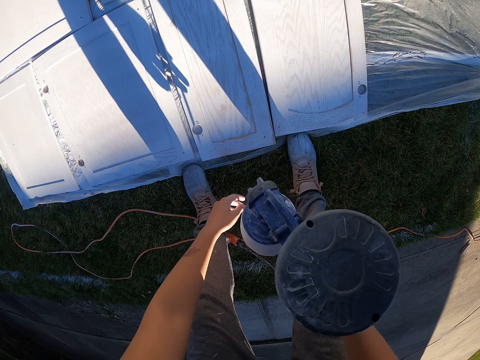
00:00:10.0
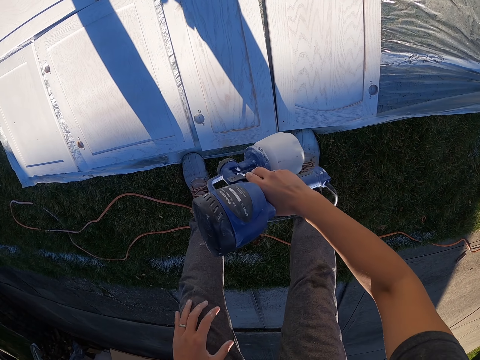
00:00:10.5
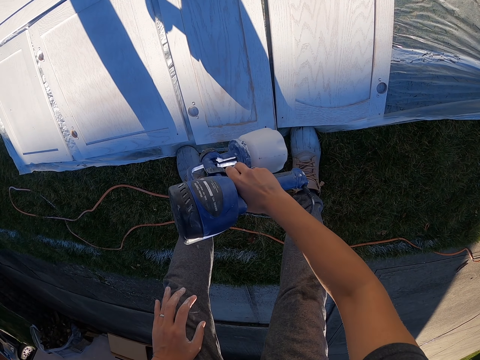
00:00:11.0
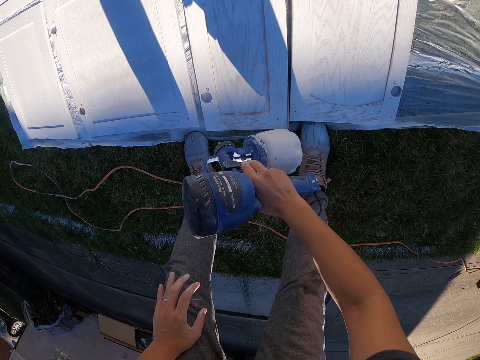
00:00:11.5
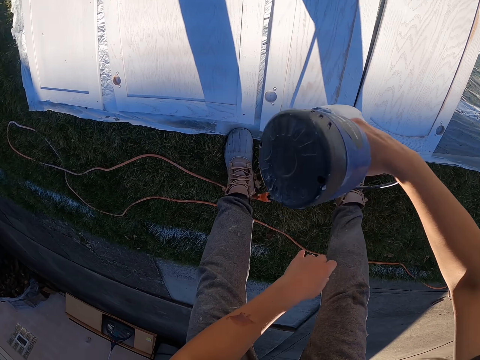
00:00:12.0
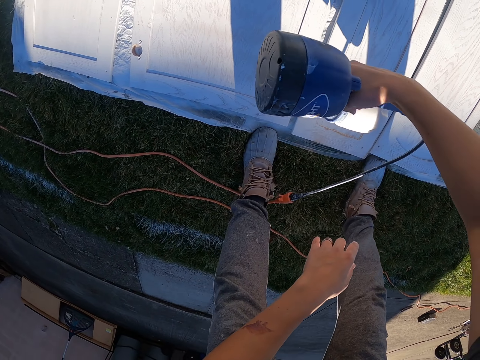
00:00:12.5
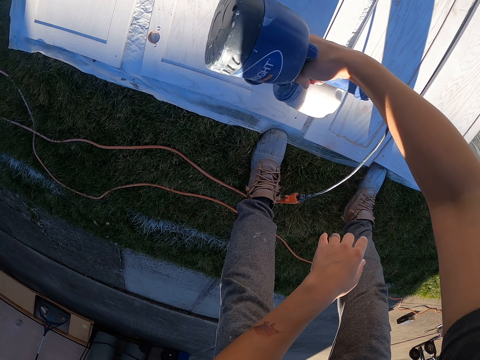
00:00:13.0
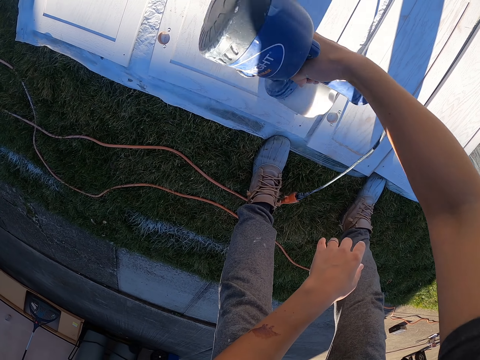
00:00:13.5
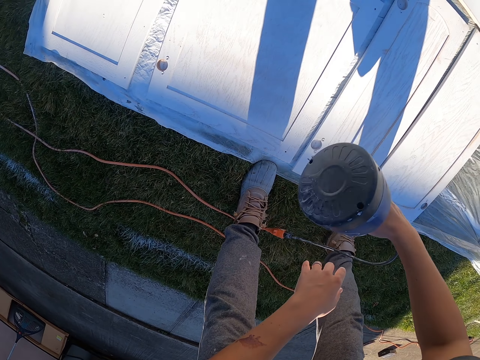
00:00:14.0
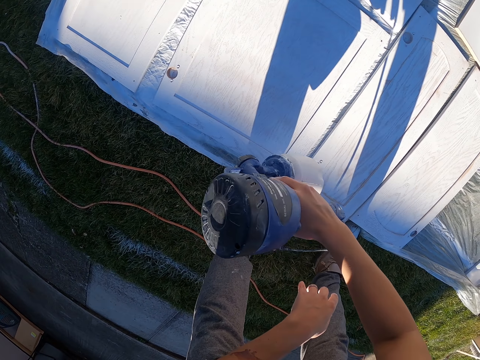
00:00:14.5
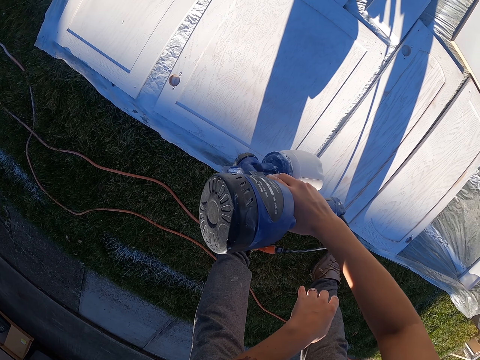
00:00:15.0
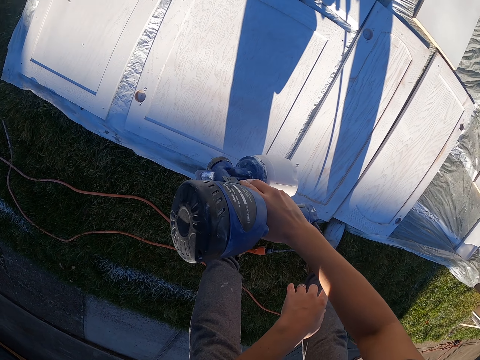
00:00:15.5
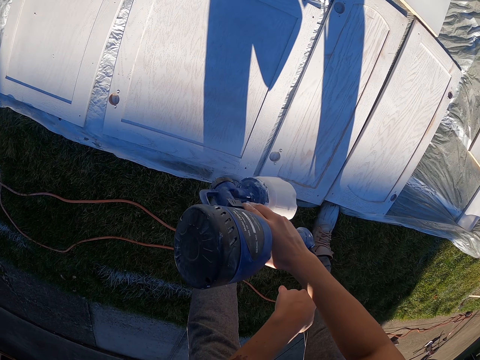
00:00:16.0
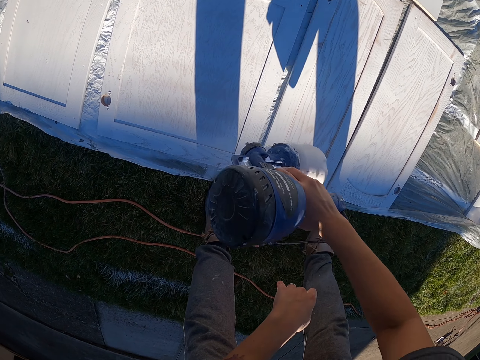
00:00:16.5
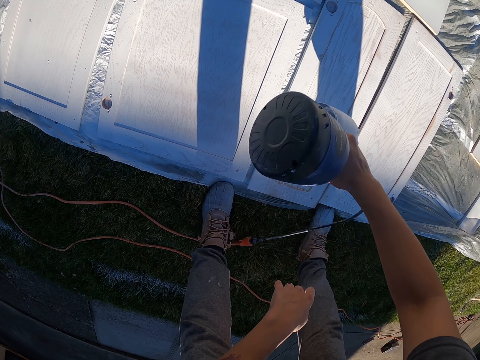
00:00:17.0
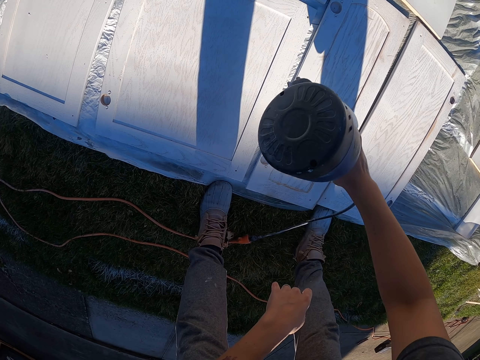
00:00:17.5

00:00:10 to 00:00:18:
The camera wearer steps on the nylon paper. They paint the boards with a sander machine.

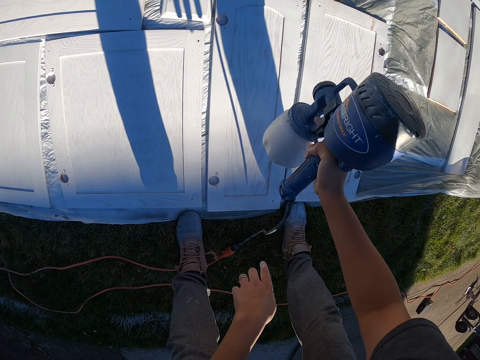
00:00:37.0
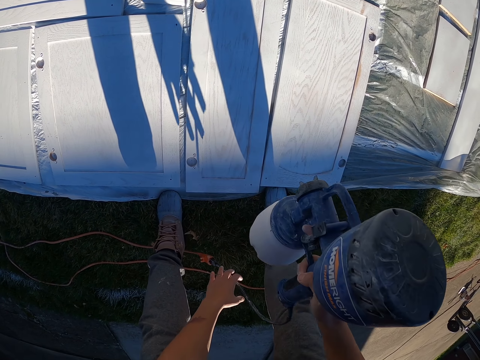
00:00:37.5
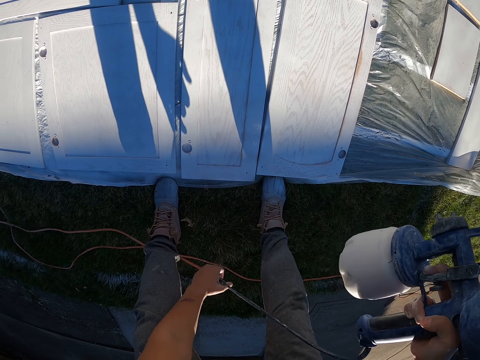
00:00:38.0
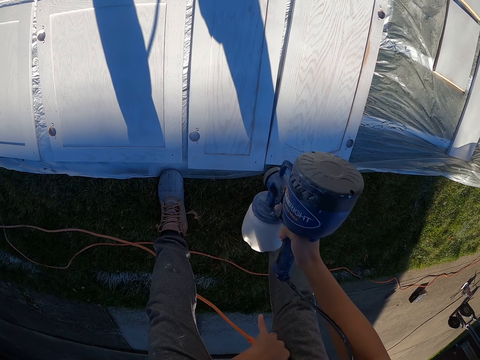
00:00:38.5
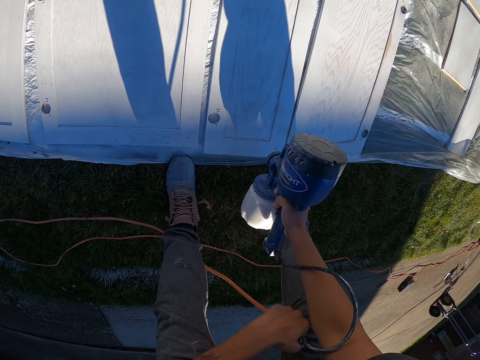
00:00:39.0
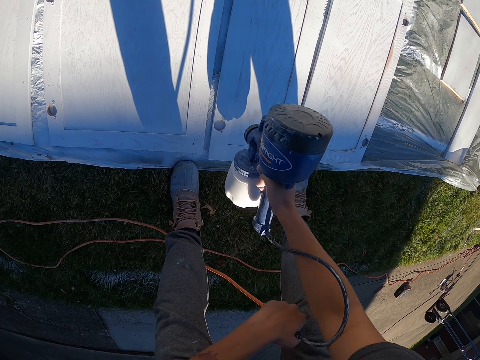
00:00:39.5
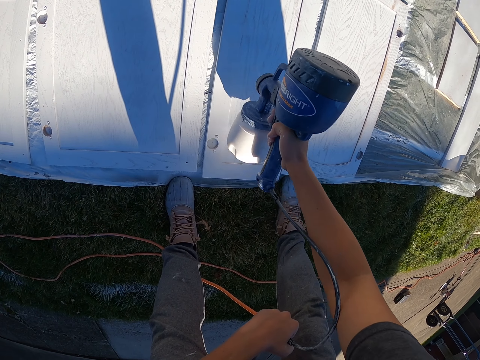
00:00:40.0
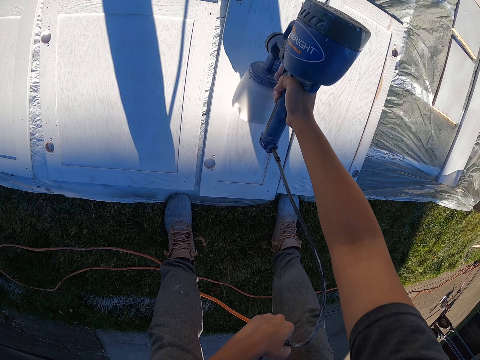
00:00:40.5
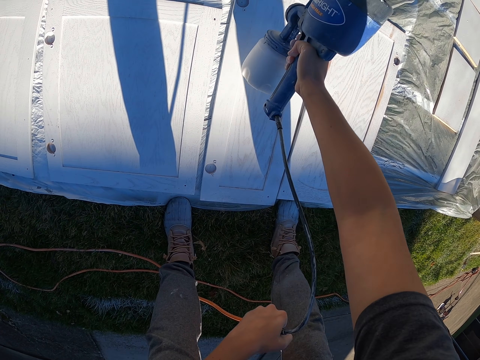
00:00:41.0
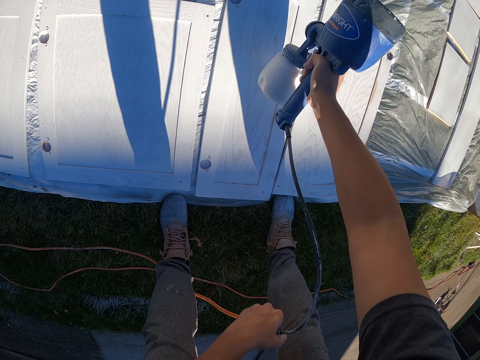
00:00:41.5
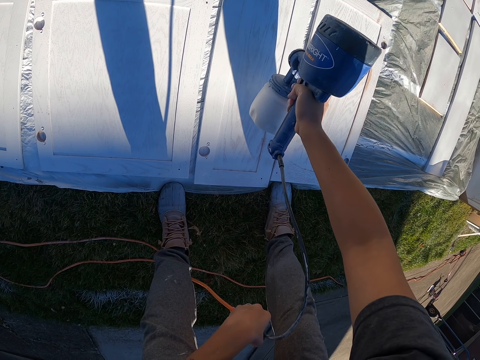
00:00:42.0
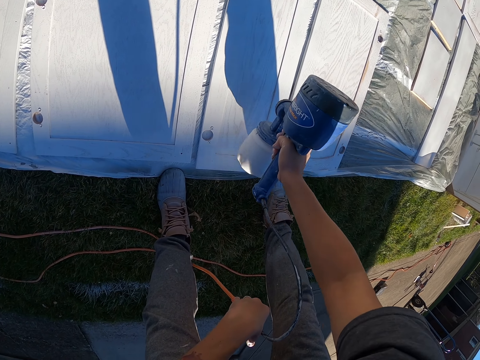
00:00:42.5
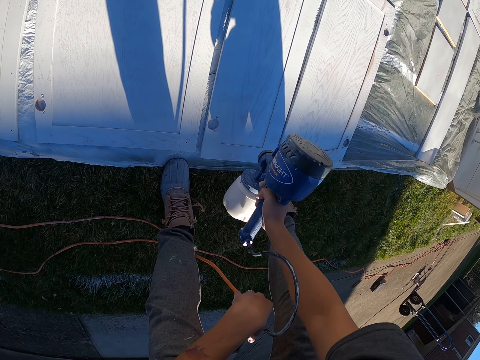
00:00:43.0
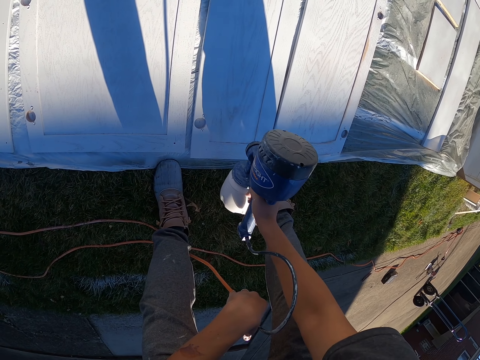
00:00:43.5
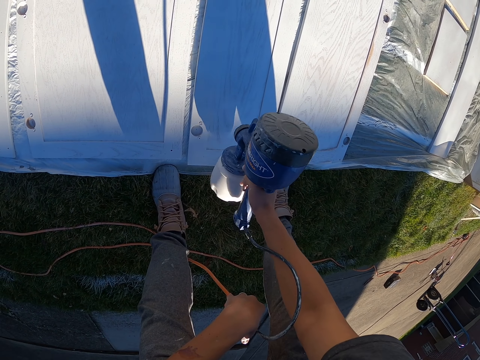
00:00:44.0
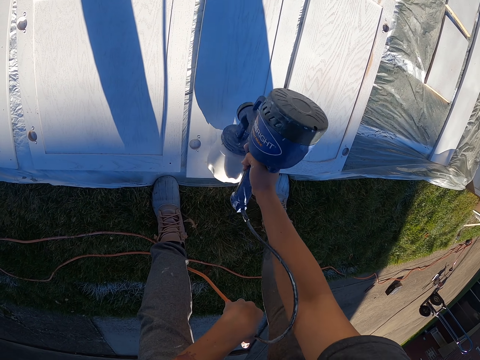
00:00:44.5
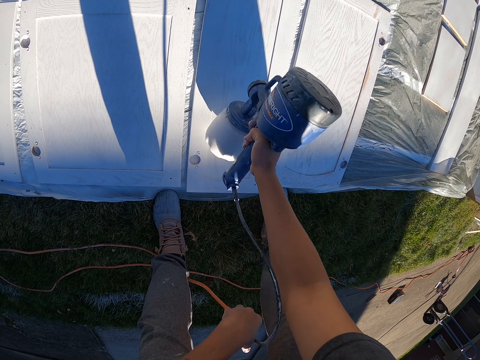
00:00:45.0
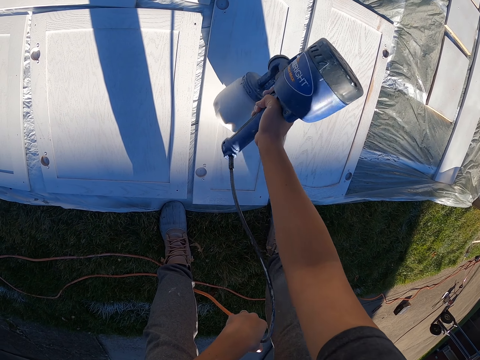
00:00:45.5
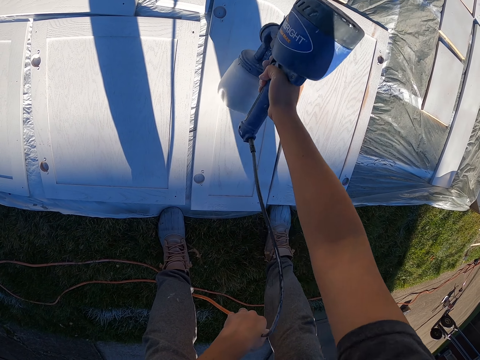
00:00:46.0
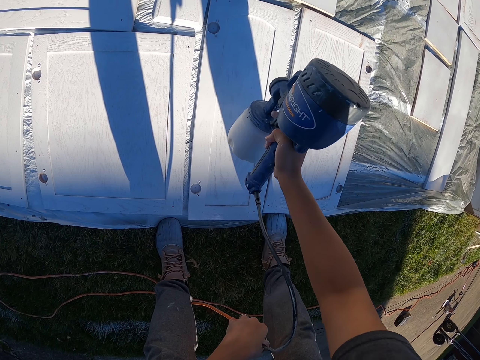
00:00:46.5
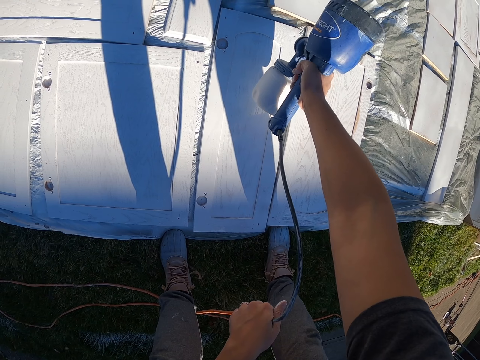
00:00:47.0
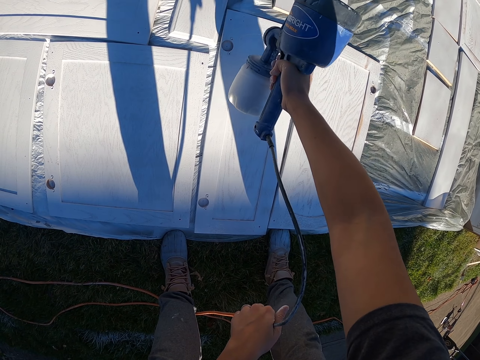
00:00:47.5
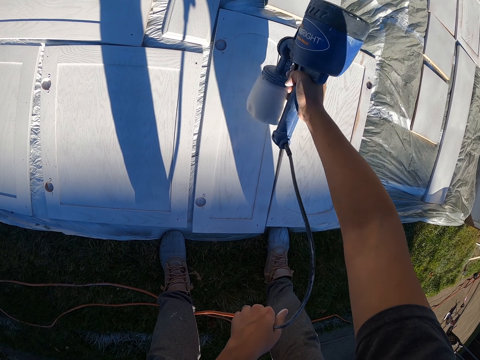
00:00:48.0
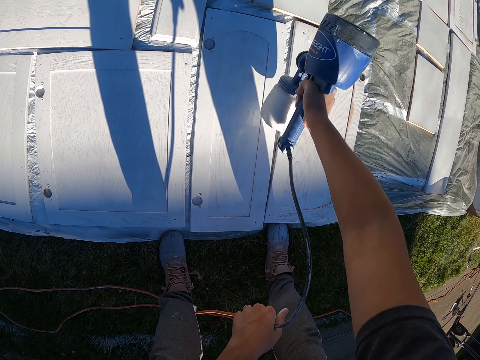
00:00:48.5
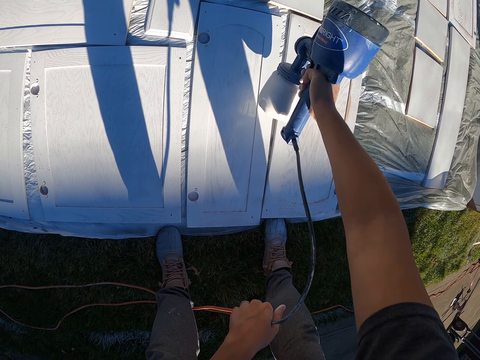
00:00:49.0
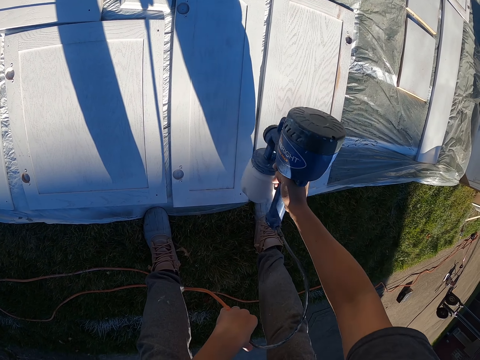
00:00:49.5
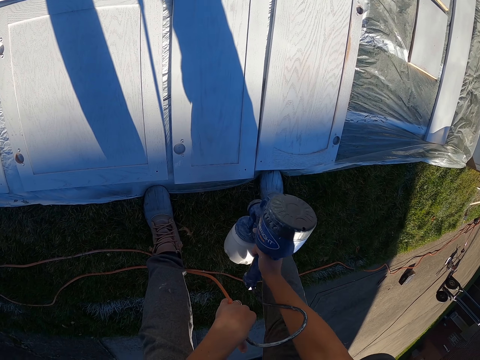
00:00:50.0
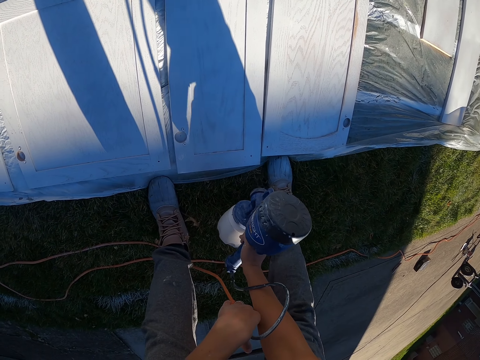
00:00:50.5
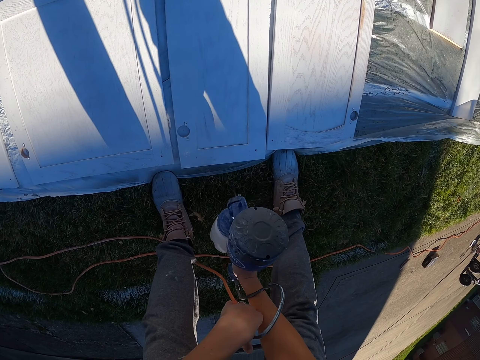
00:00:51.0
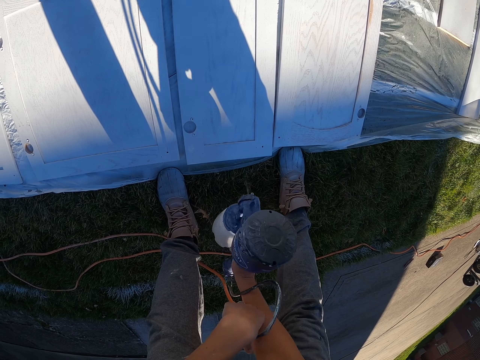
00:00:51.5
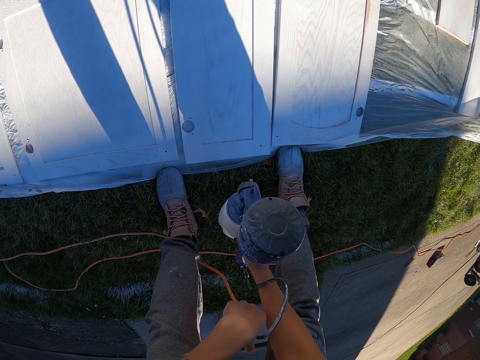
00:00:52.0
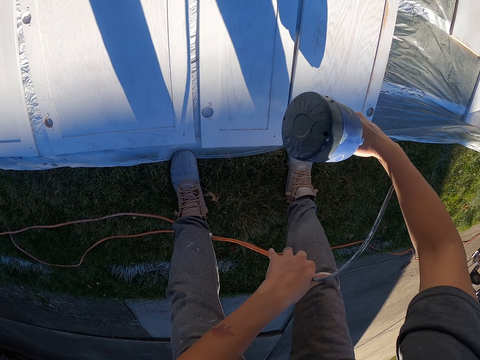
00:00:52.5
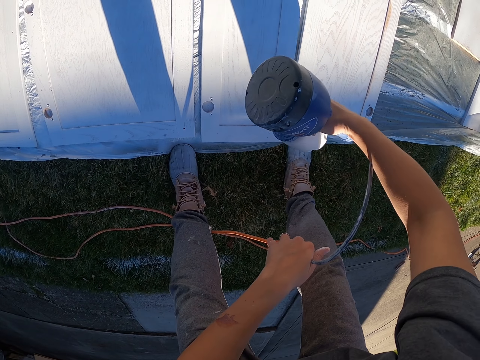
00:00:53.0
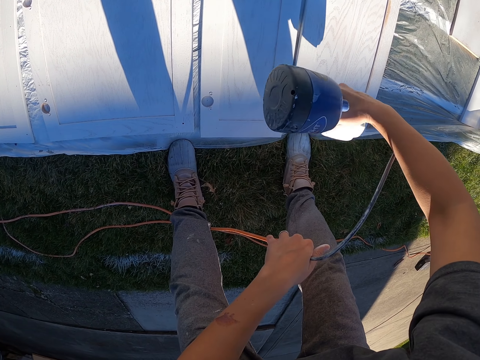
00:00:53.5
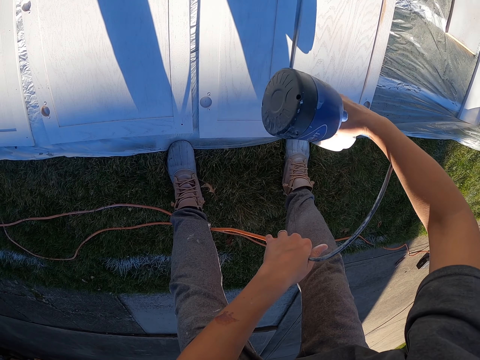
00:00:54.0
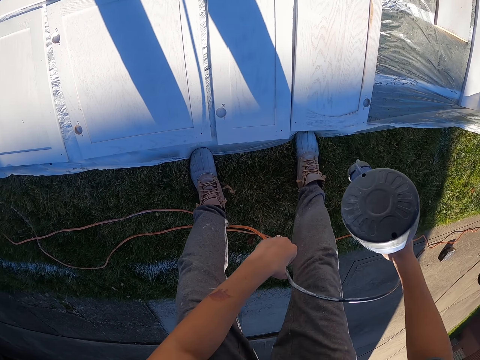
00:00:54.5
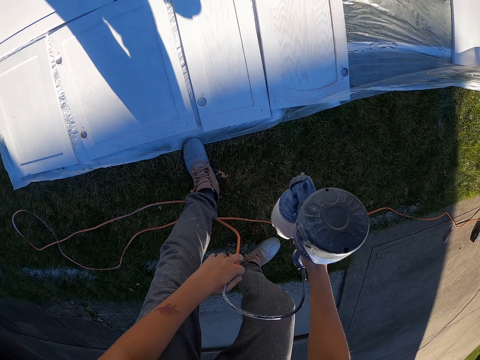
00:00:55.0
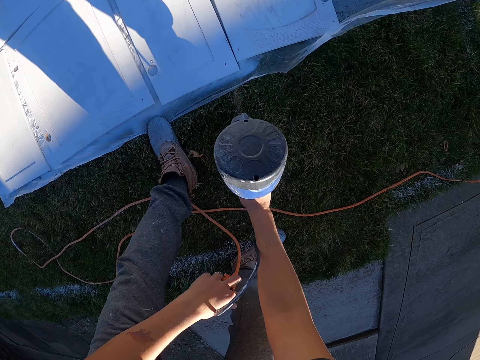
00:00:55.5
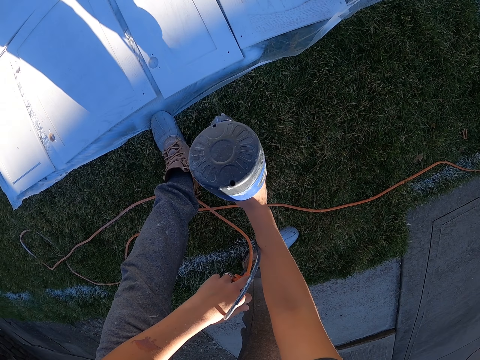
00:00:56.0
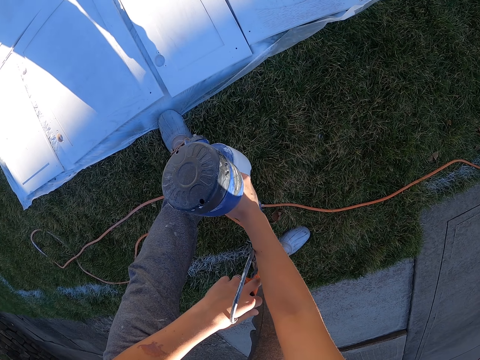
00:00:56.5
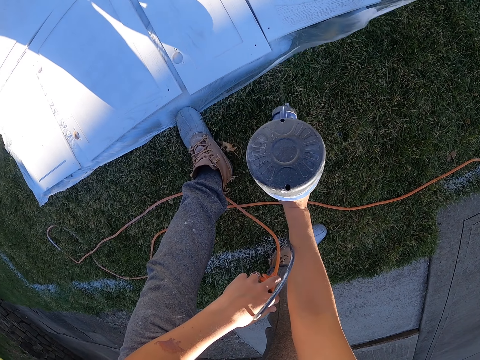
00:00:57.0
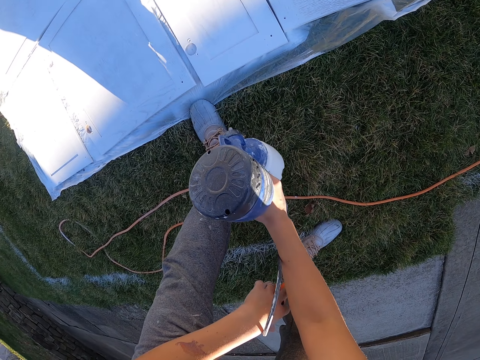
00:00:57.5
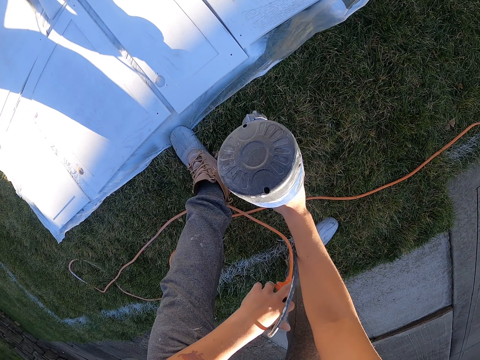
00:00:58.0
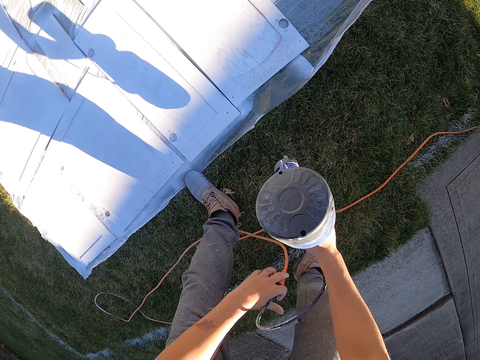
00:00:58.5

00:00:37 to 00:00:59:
The camera wearer pulls a cable of a sander machine. They hold the cable. They paint the boards with the sander machine.
